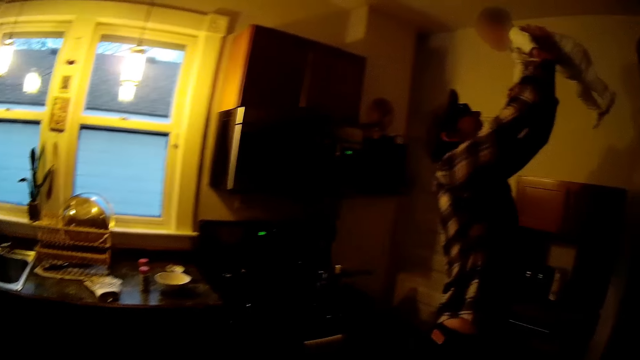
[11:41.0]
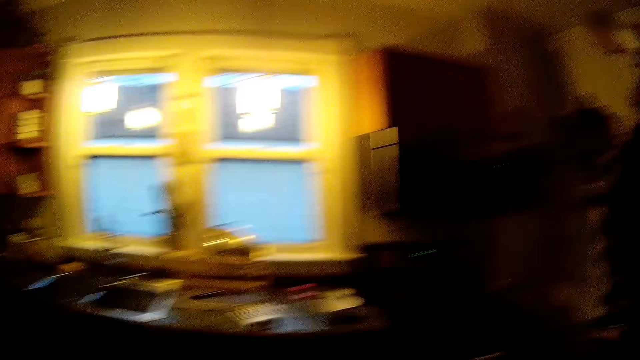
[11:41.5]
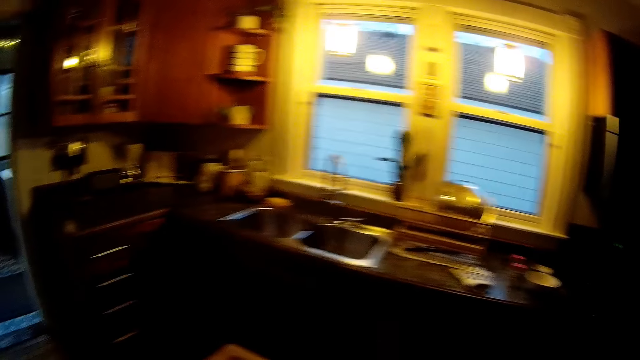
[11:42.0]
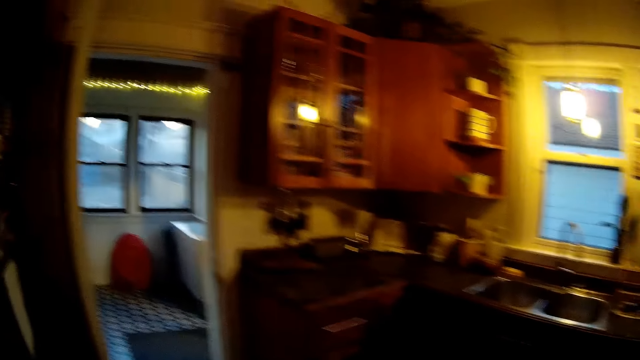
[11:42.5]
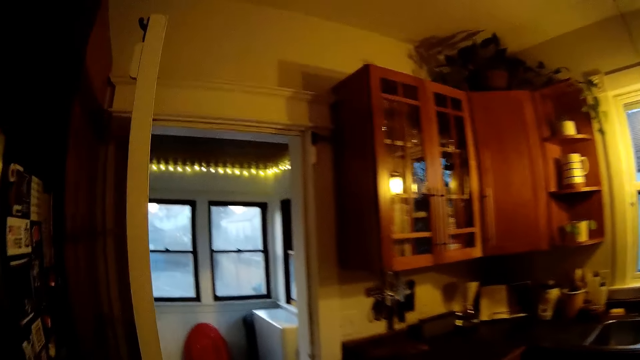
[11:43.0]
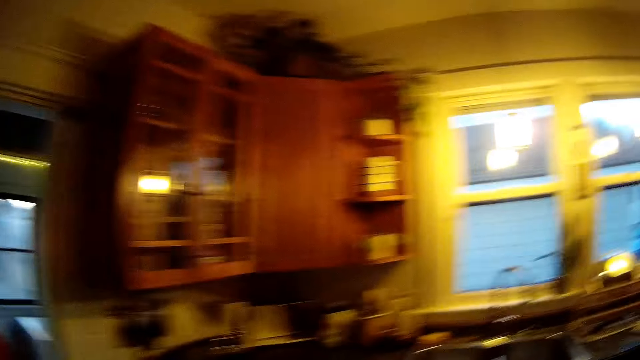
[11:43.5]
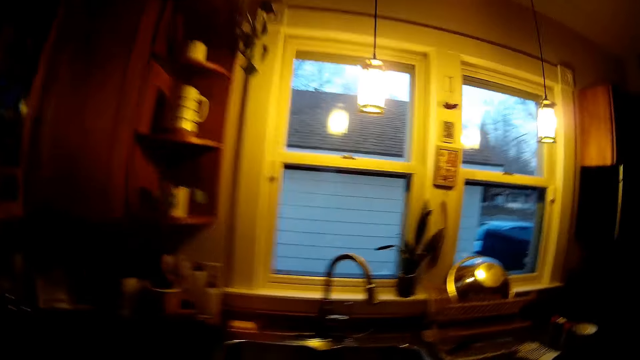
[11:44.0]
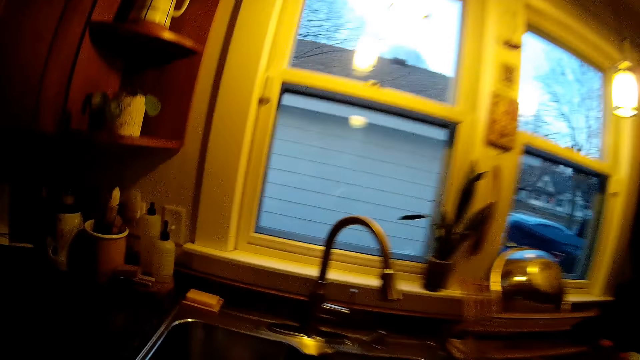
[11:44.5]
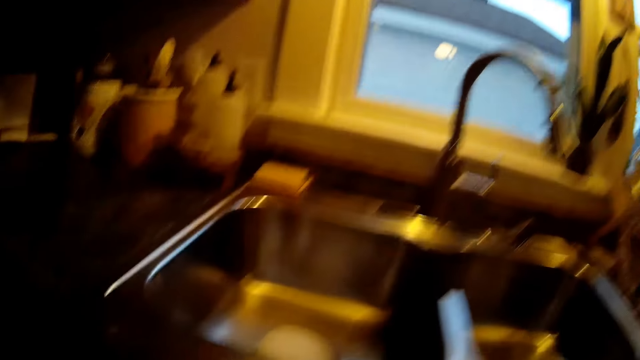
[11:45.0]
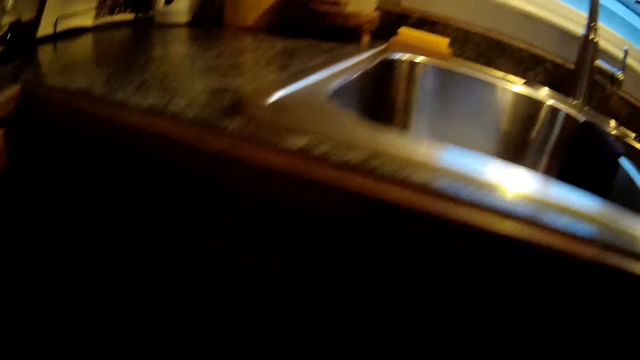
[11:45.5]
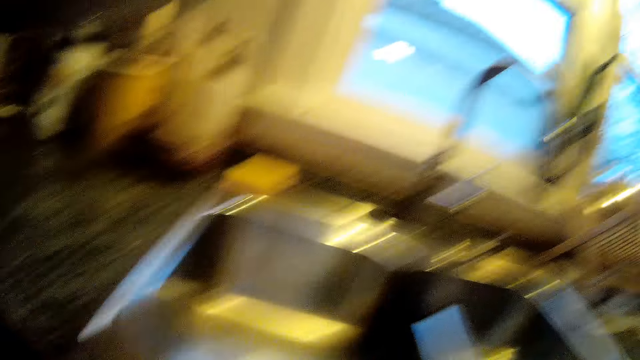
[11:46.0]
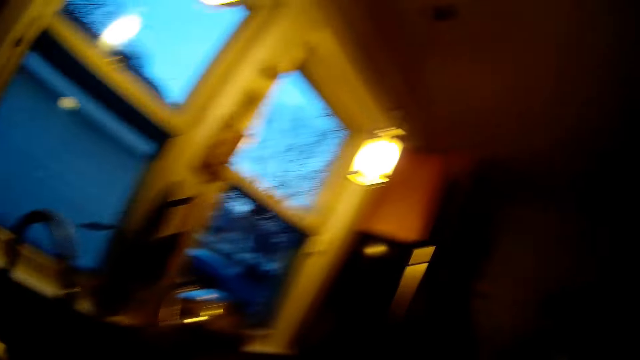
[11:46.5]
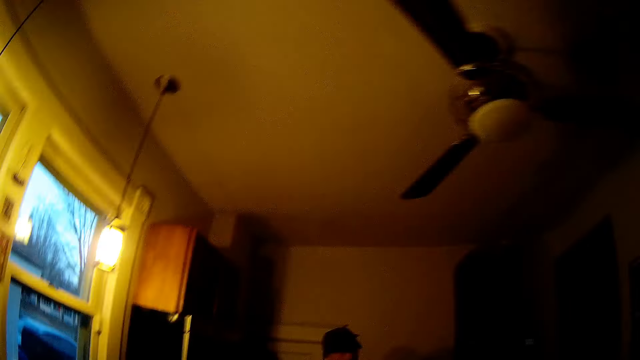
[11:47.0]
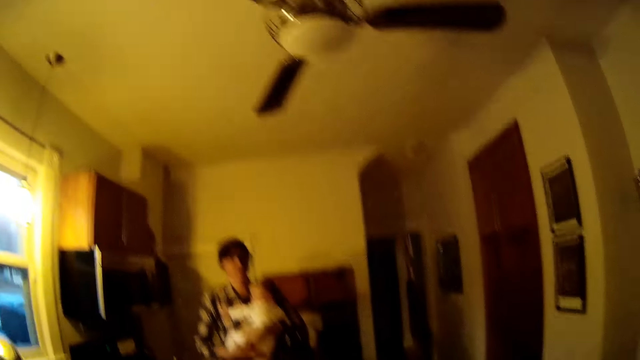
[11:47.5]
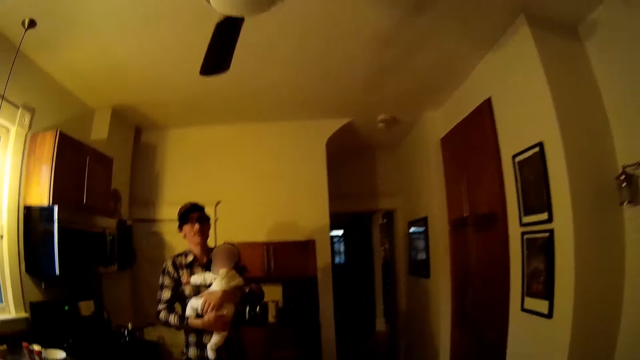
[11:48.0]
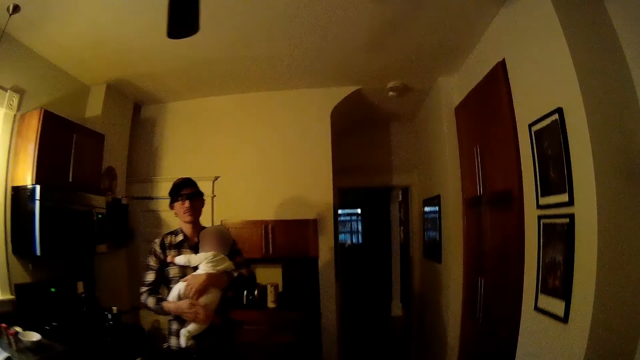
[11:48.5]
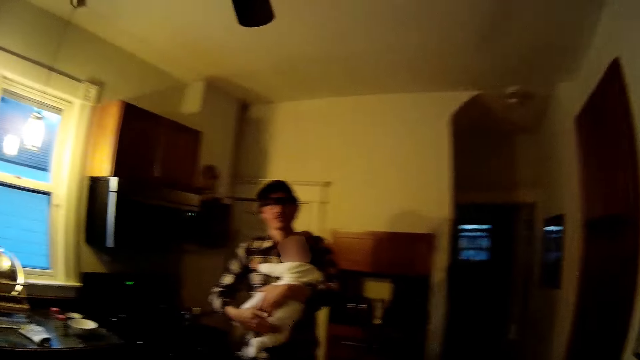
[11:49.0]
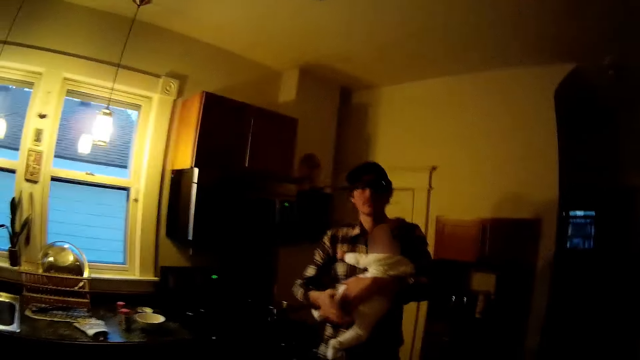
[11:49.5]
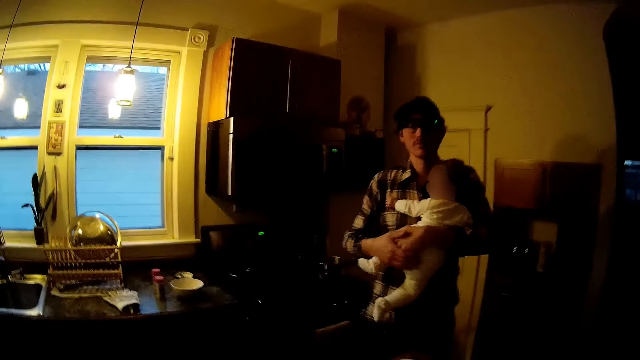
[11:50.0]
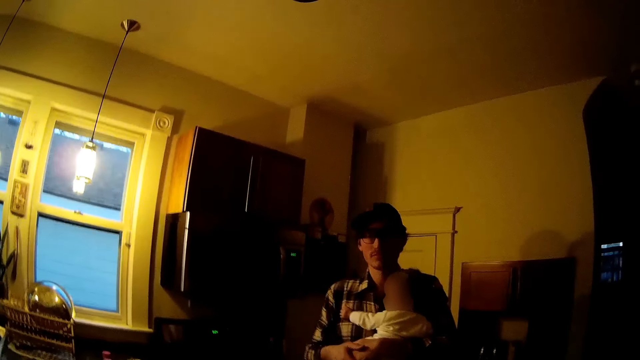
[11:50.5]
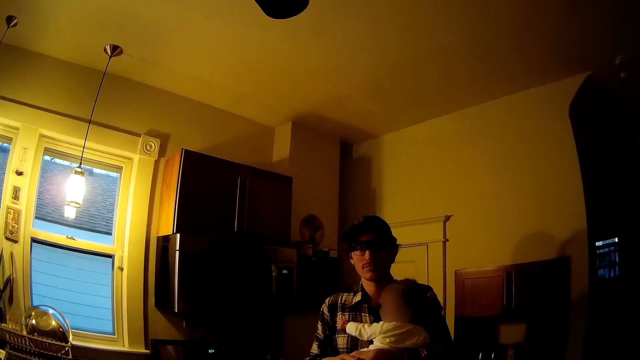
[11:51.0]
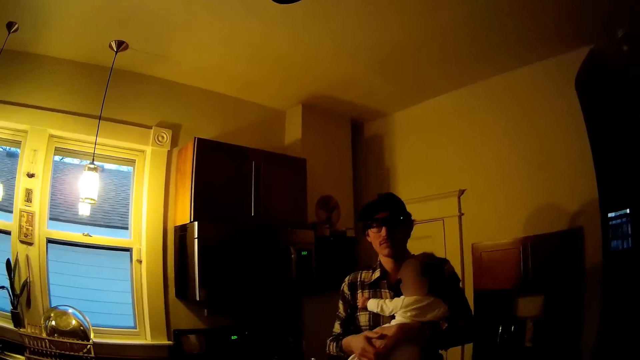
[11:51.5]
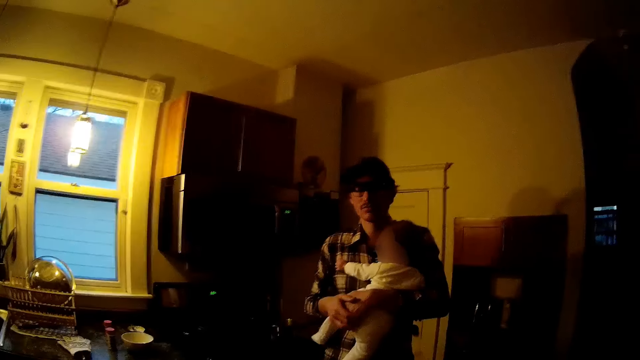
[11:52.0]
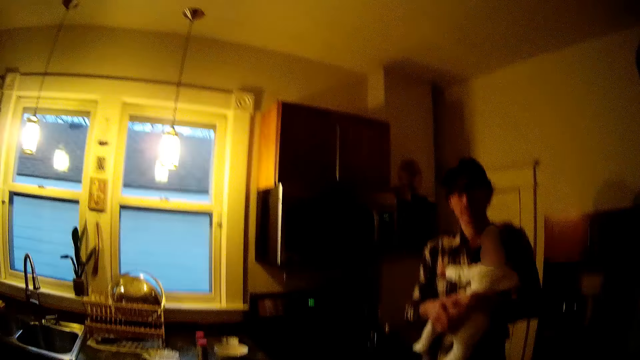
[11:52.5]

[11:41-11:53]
The man taps the baby with his right hand.

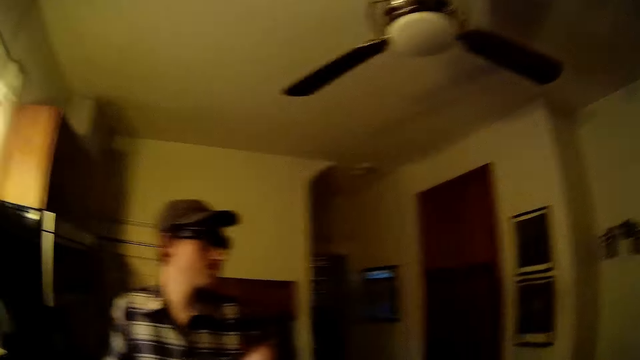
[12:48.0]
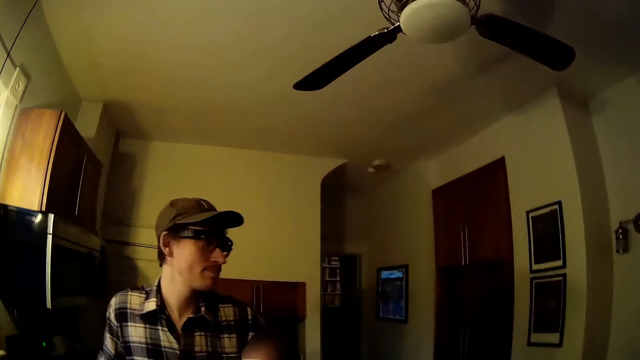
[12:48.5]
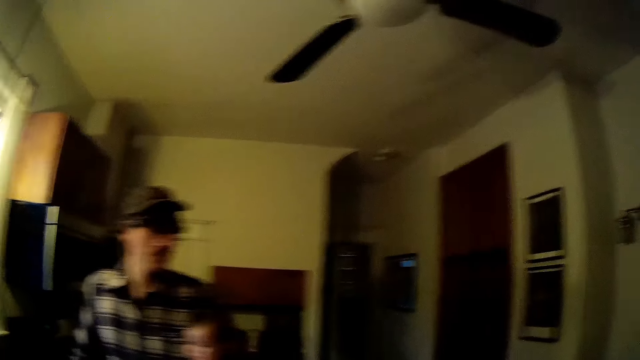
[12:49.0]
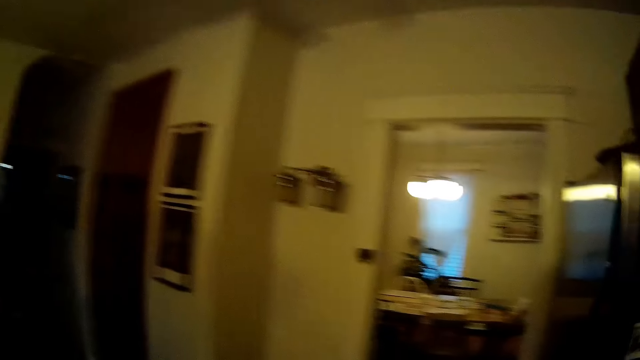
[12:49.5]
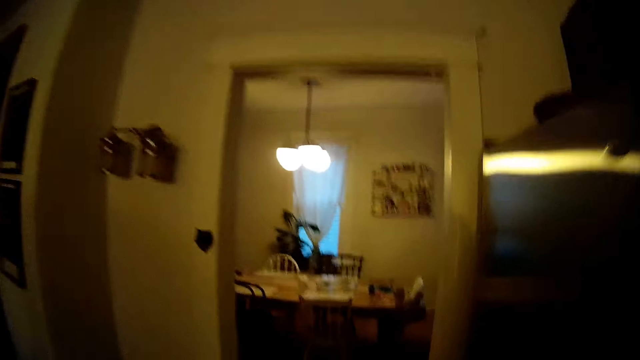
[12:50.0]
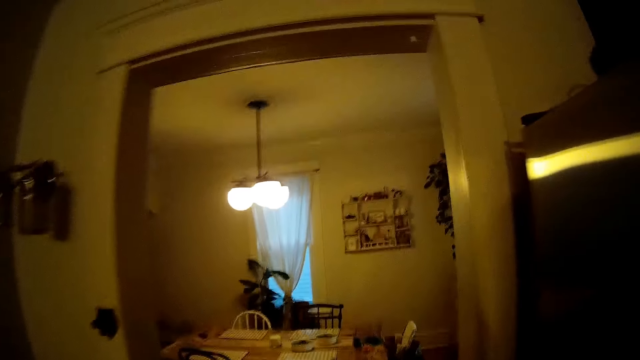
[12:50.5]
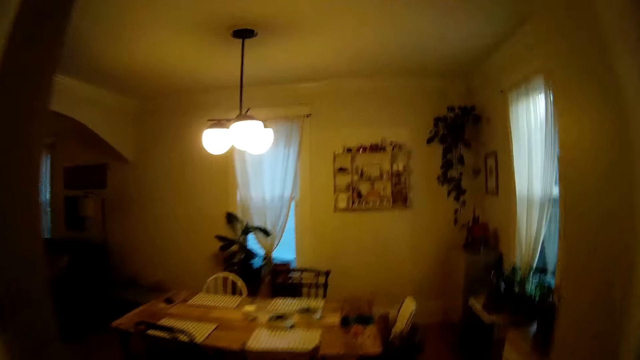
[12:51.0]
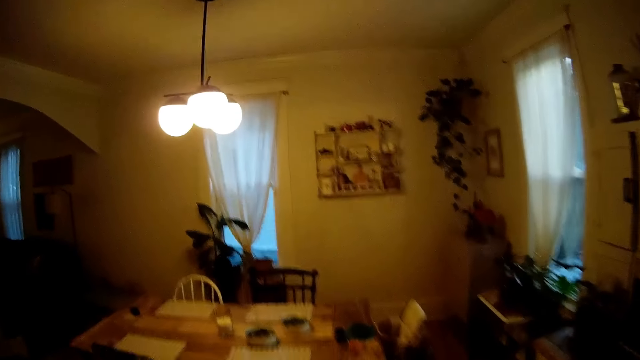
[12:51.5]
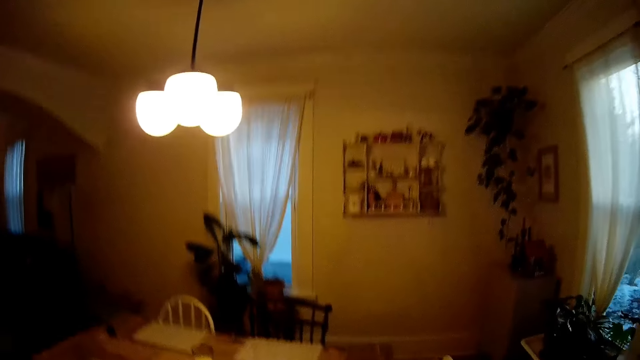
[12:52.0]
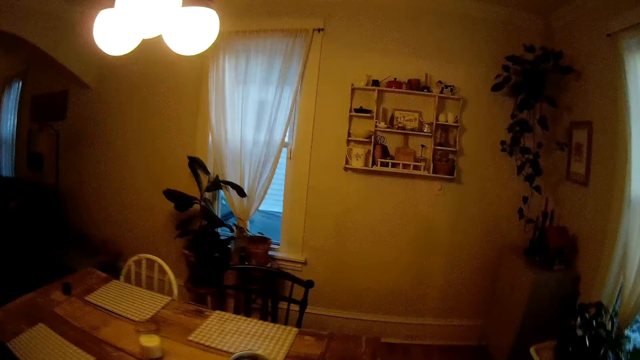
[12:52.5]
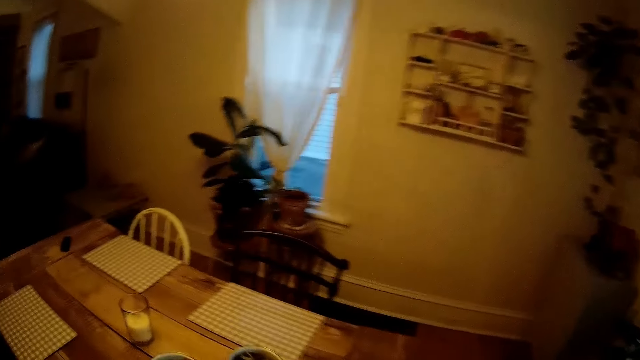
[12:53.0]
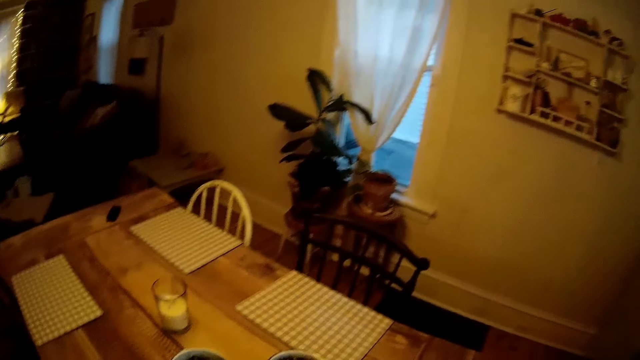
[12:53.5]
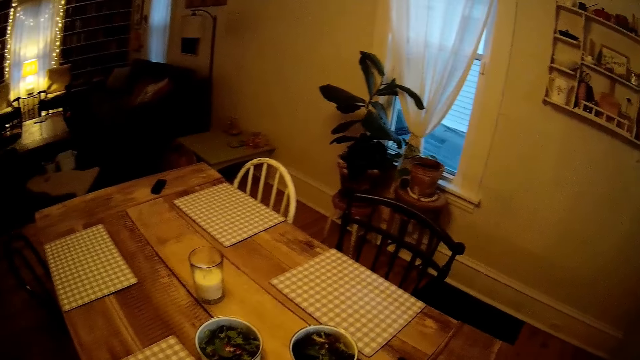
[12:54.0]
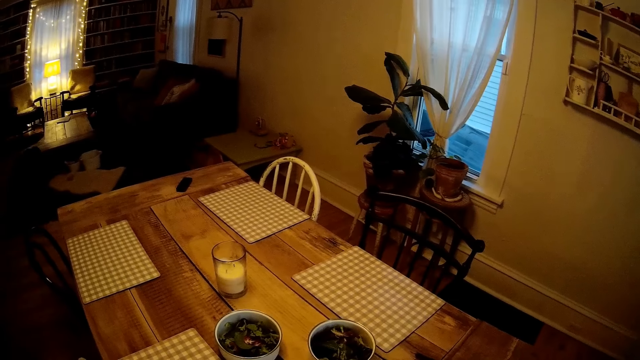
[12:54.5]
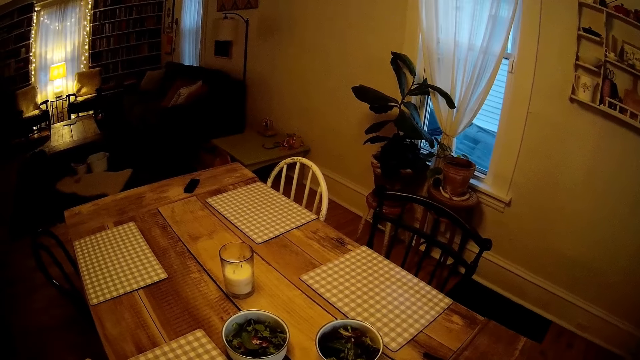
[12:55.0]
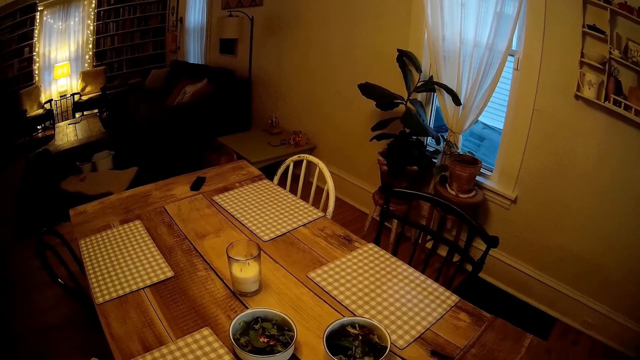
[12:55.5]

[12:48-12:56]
The camera wearer talks to the baby. They walk into the dining area.
